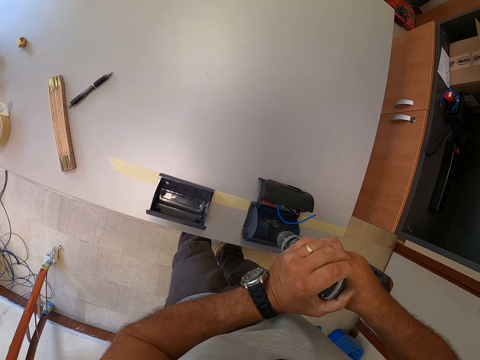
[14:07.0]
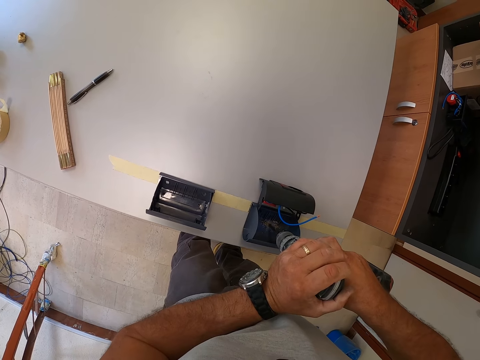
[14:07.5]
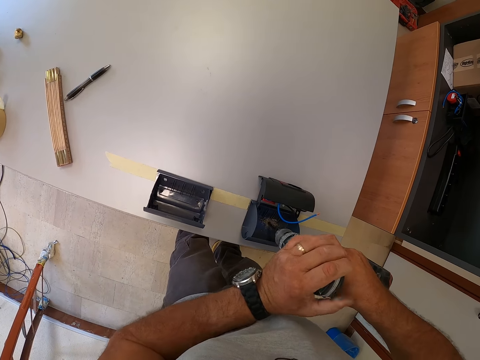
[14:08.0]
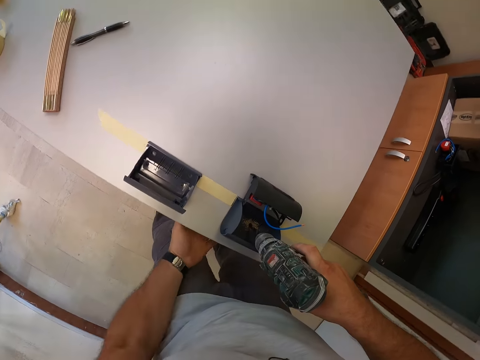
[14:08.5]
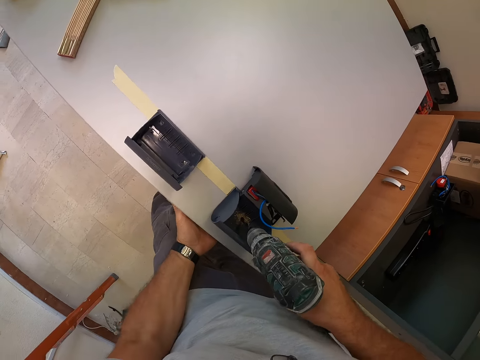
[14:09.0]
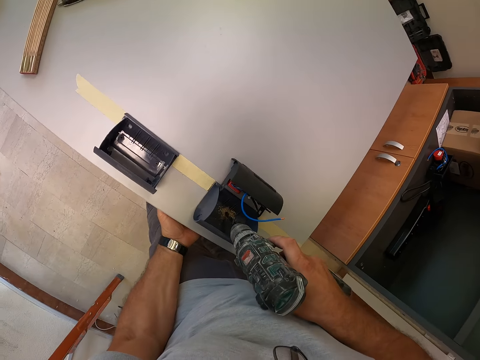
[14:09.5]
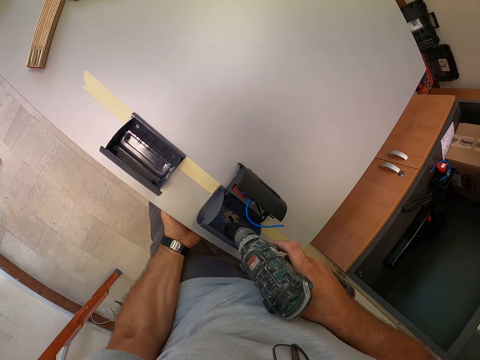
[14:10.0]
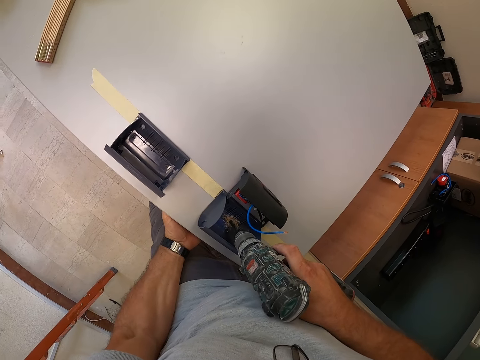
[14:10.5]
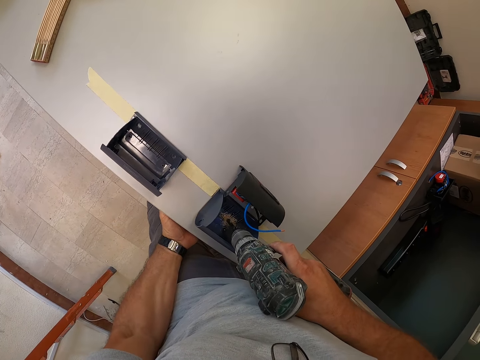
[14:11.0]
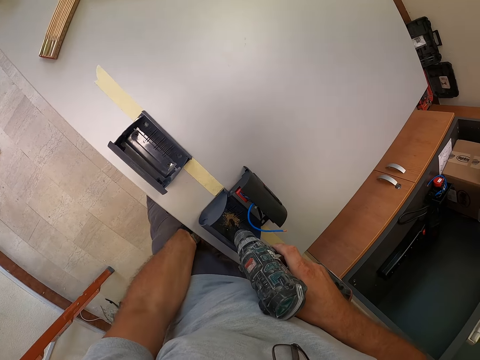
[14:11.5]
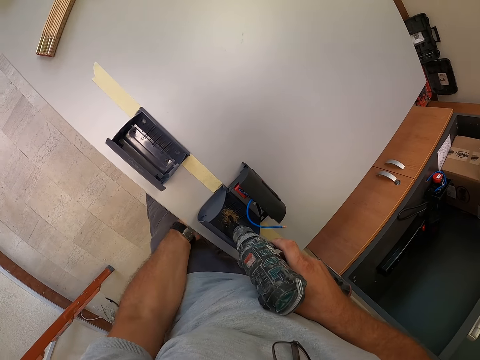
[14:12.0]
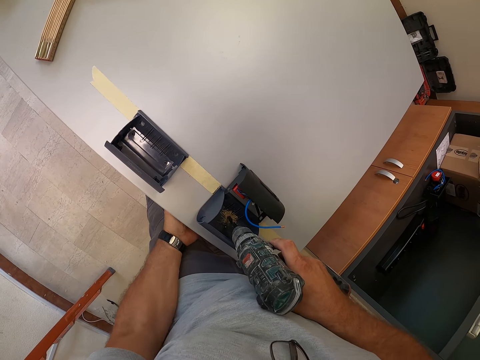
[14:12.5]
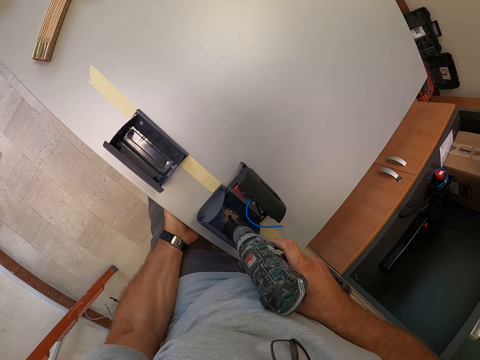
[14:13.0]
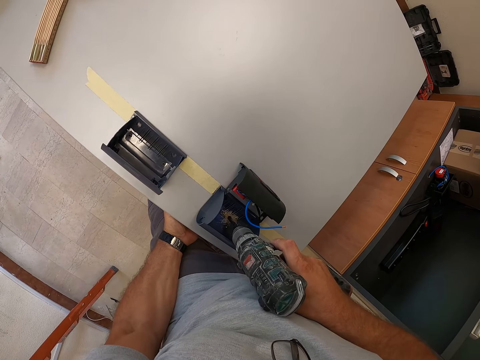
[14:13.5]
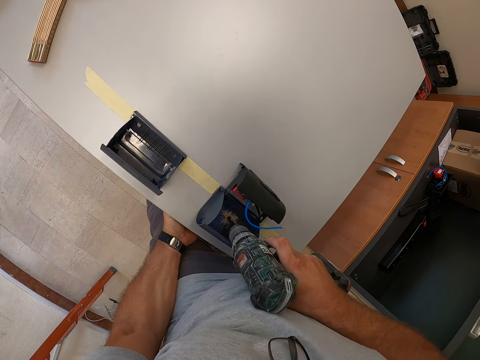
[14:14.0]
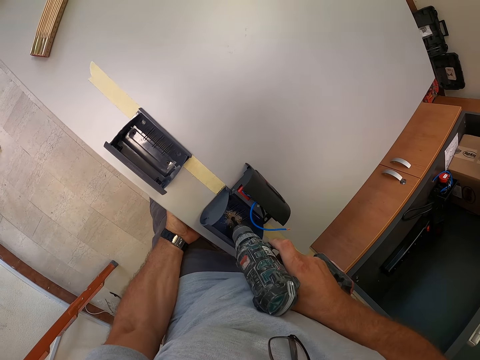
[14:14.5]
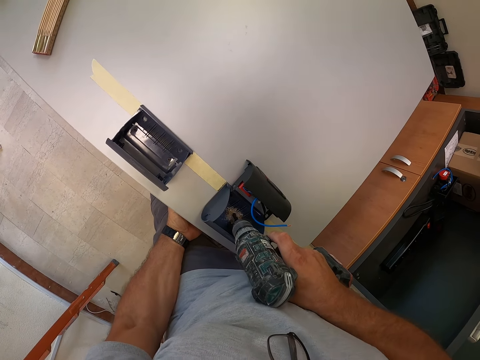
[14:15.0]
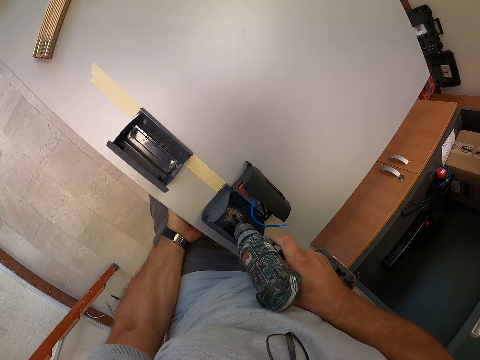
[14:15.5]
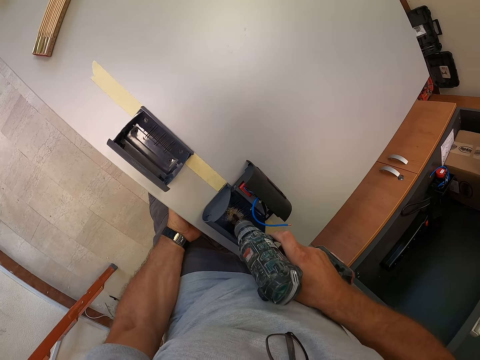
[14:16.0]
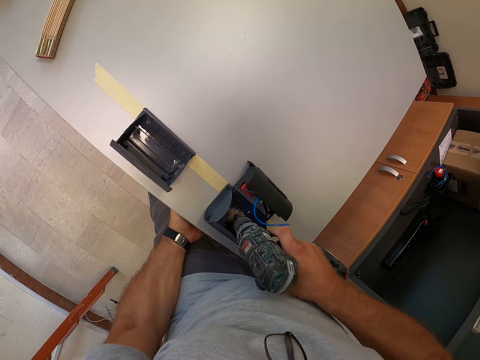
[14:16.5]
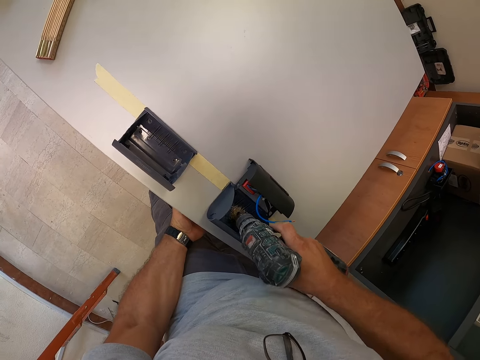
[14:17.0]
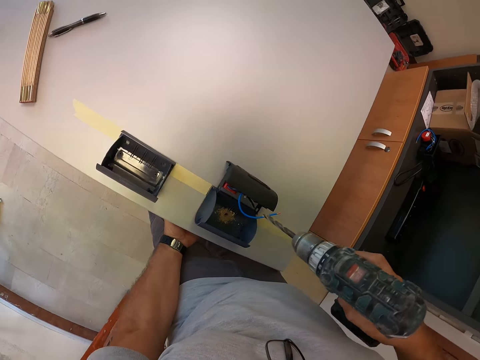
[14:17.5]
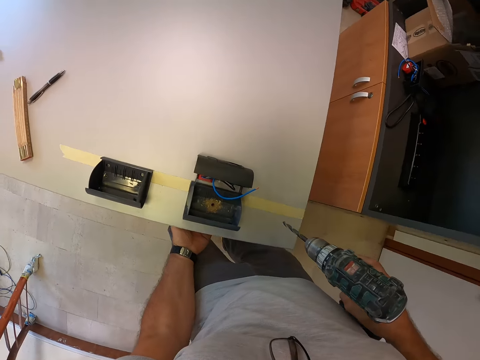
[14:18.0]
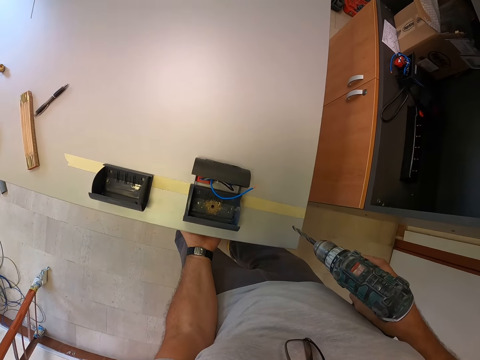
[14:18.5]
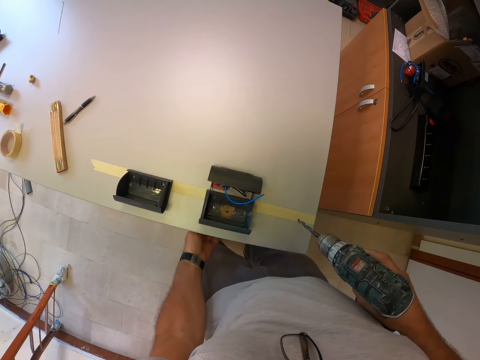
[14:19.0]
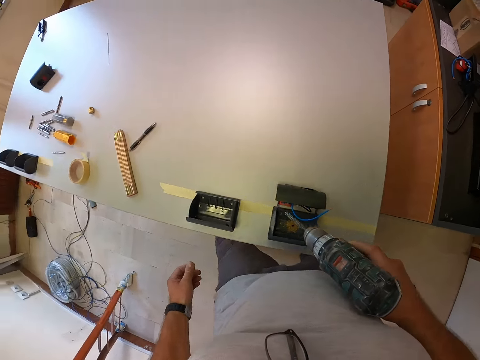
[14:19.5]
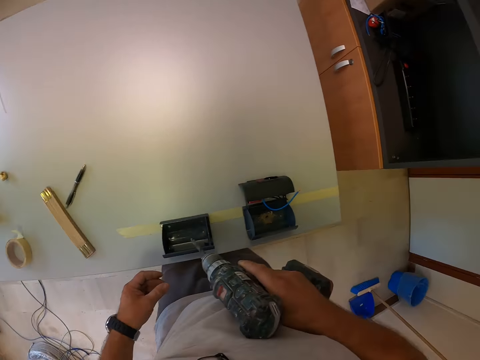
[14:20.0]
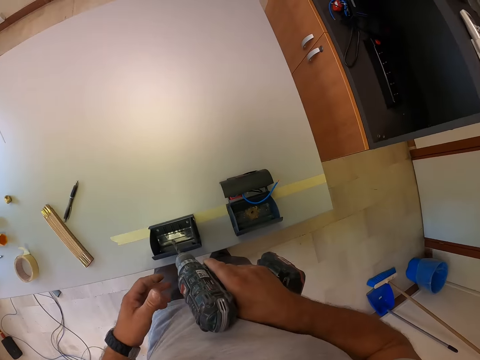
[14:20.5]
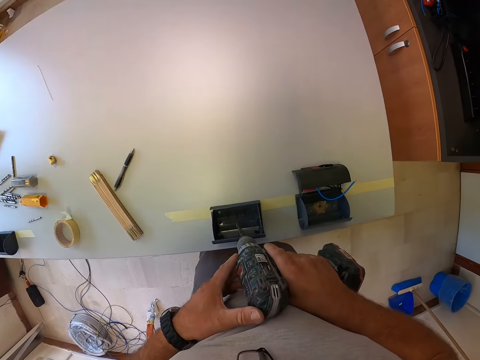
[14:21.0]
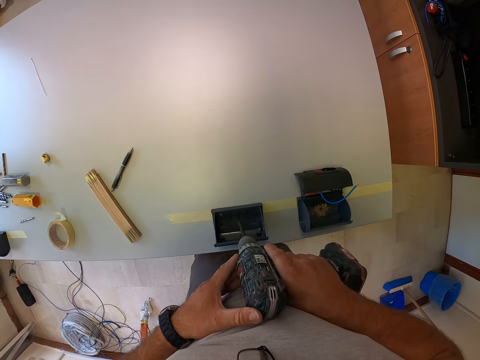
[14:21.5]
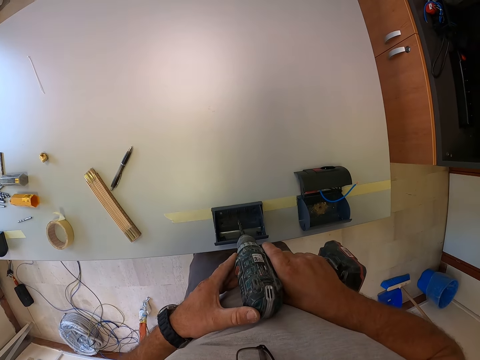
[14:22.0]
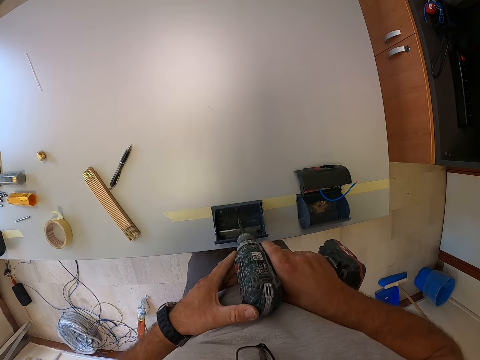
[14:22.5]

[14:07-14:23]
The camera wearer removes his left hand from the cordless driver and puts his left hand under the table. He drills through the plastic box with the cordless driver. He puts his left hand further under the table. He checks the hole with his hand. He drills through the plastic box with the cordless driver. He removes the cordless driver from the plastic box. He checks the hole with his hand. He moves closer to another plastic box. He holds the cordless driver with both hands.

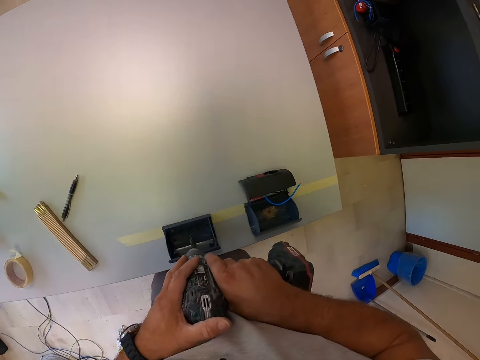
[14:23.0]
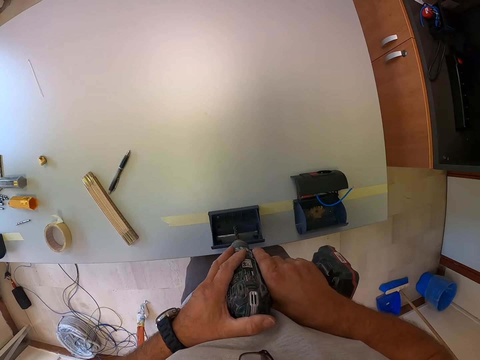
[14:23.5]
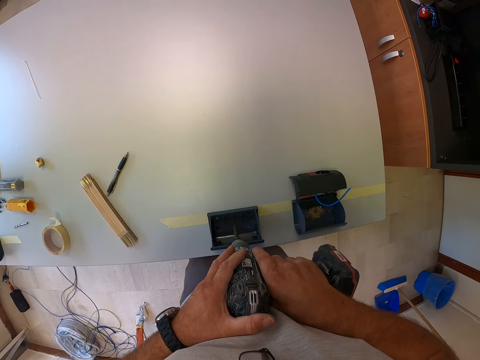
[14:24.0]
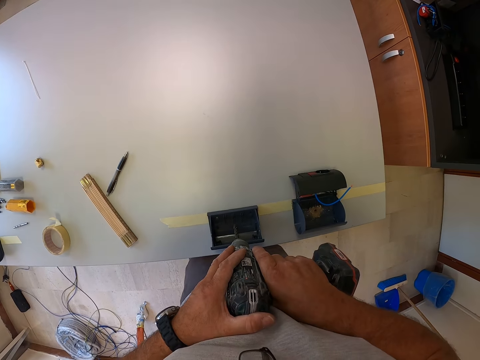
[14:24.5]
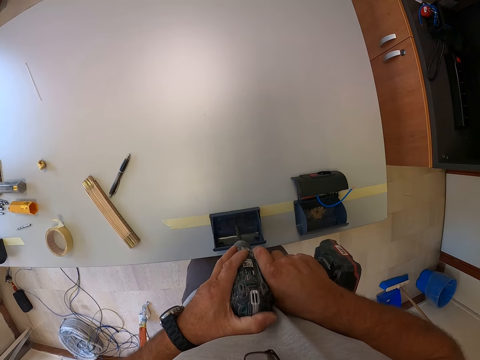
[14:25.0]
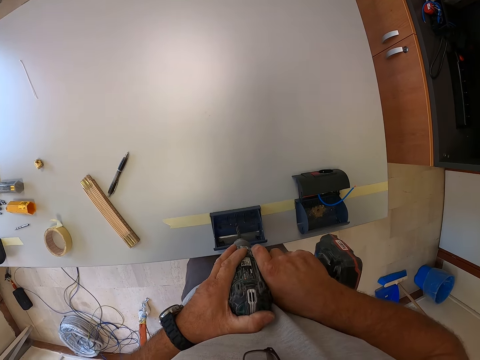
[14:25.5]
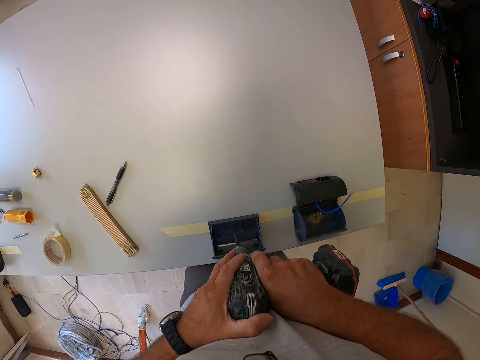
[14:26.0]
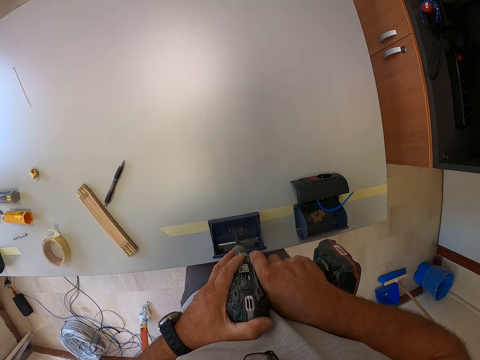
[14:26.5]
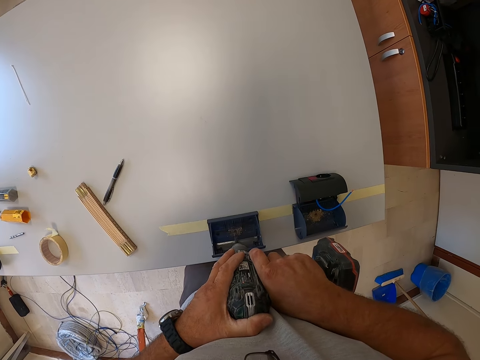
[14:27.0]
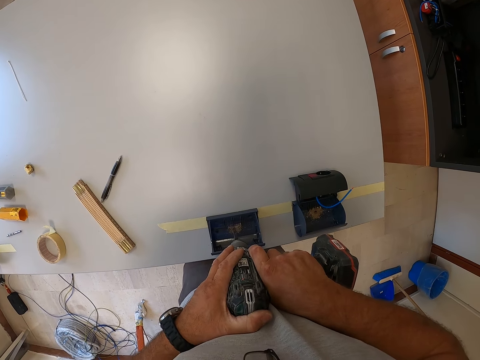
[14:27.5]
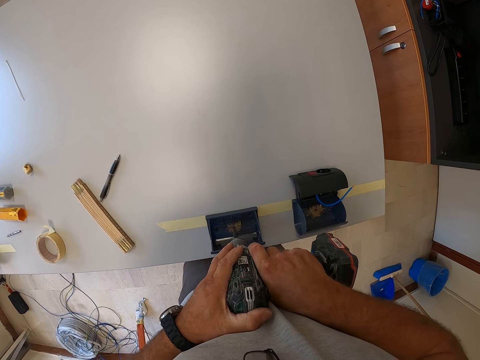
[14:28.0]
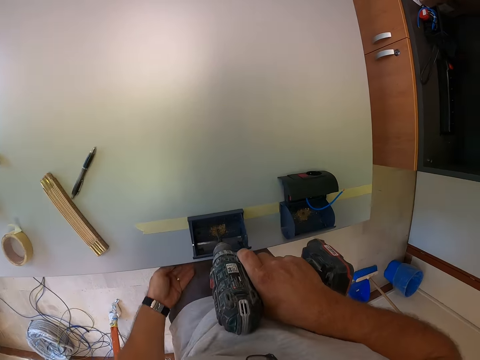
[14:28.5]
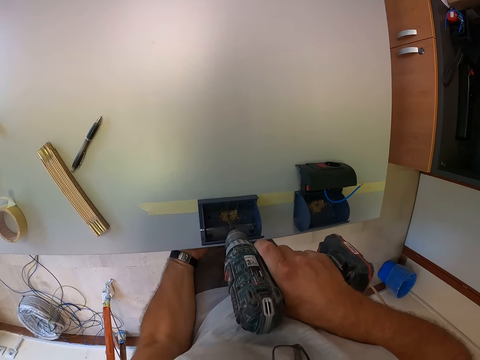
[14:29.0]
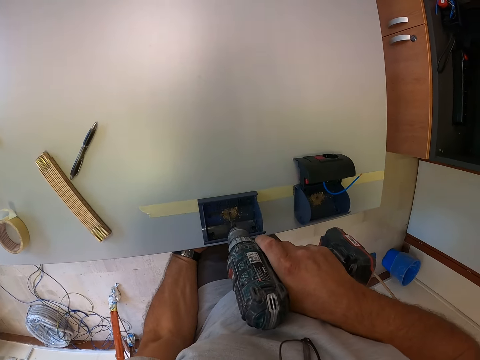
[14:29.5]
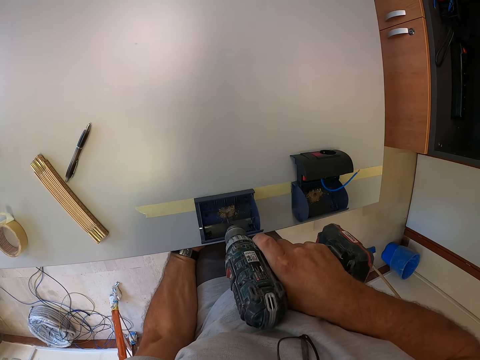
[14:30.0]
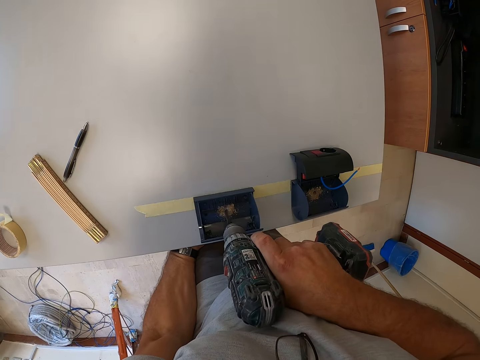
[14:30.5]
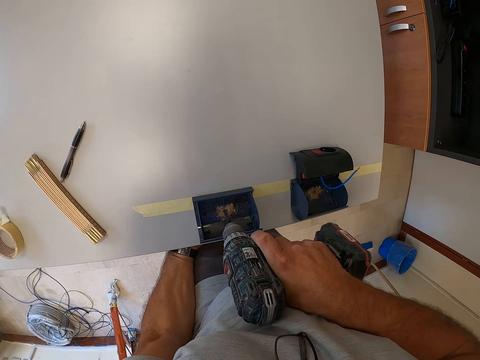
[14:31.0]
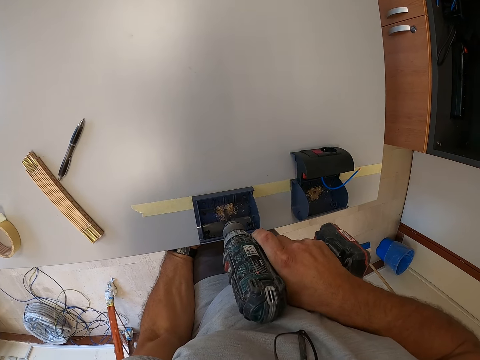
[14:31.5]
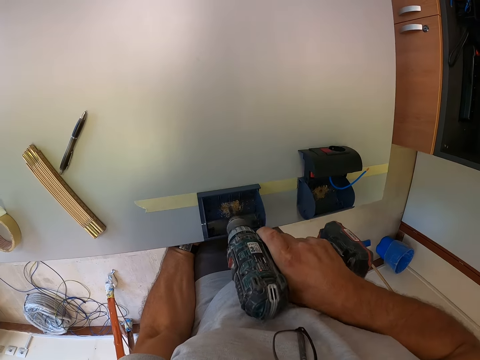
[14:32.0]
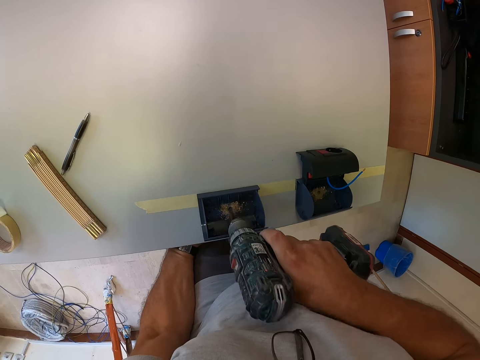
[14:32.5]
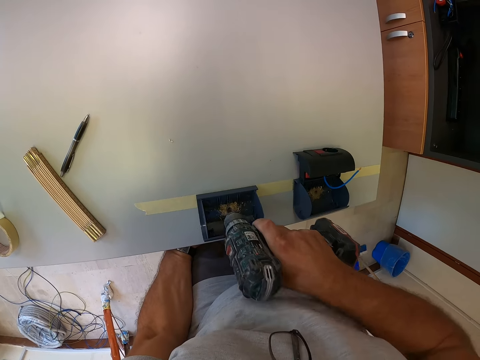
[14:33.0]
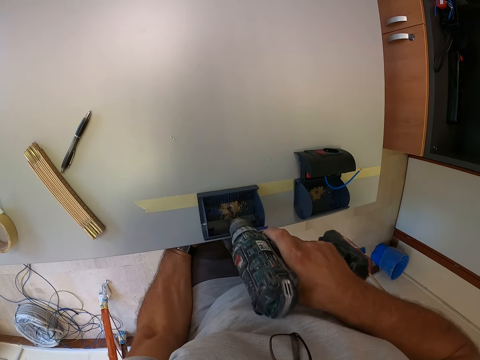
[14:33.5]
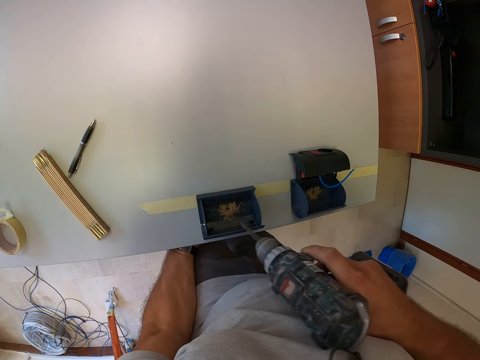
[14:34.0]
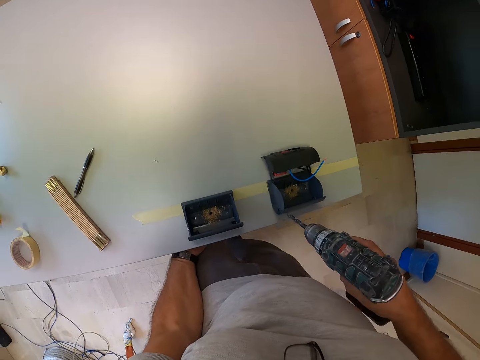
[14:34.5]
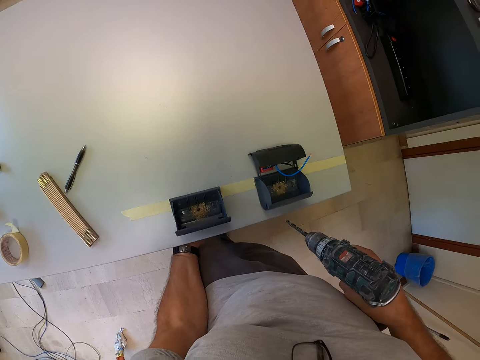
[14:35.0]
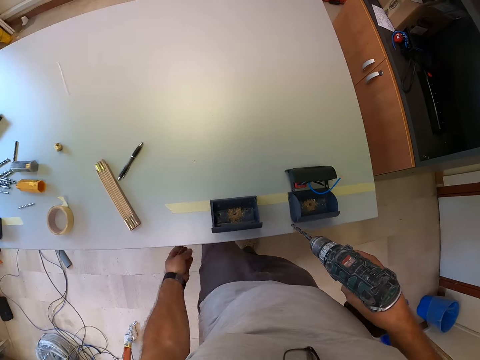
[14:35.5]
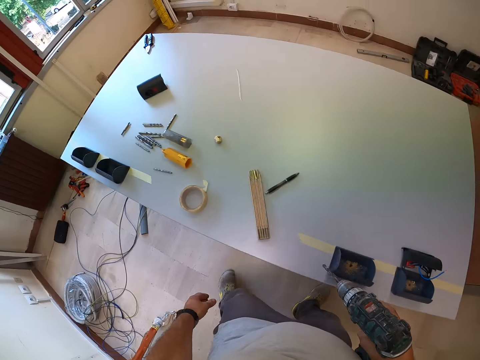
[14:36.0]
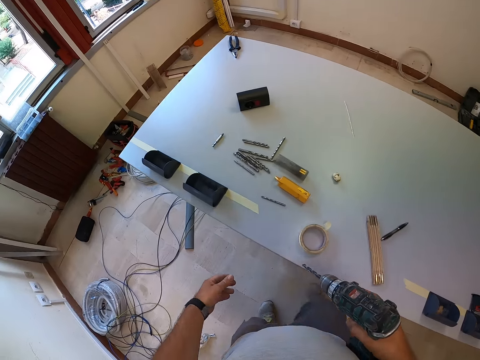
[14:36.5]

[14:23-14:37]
The camera wearer drills through the plastic box with the cordless driver. He puts his left hand under the table. He checks the hole with his hand. He drills through the plastic box with the cordless driver. He removes the cordless driver from the plastic box. He checks the hole with his hand. He moves to another plastic box.
